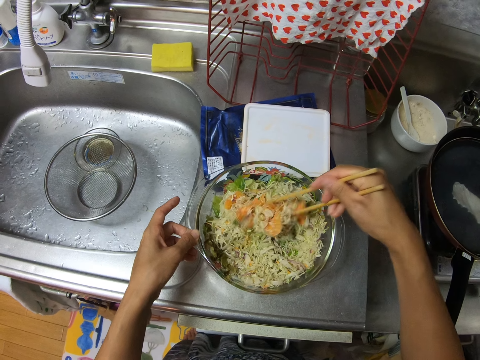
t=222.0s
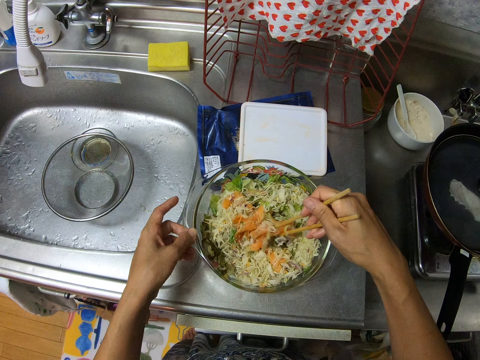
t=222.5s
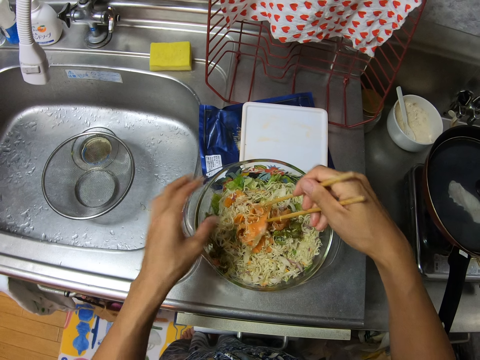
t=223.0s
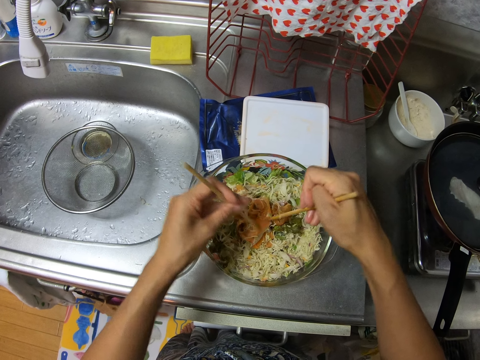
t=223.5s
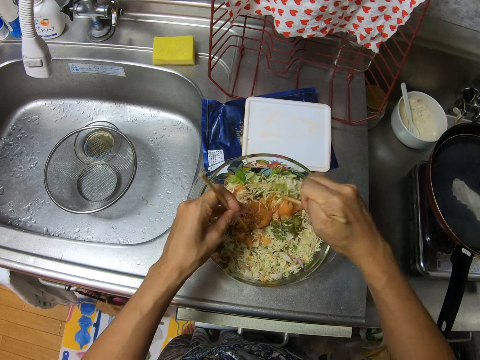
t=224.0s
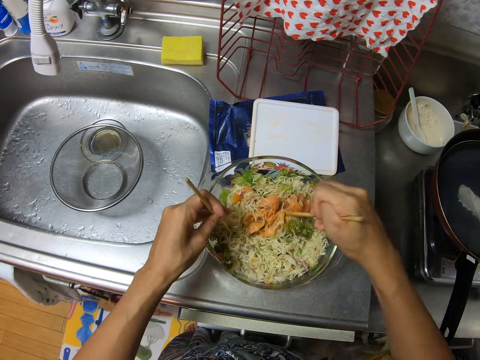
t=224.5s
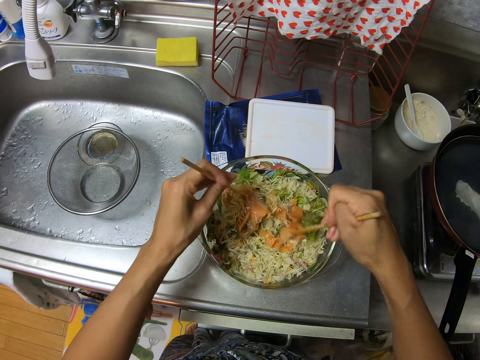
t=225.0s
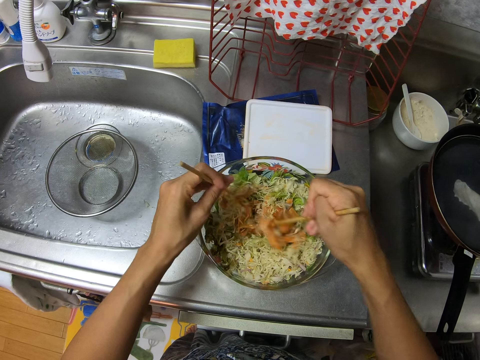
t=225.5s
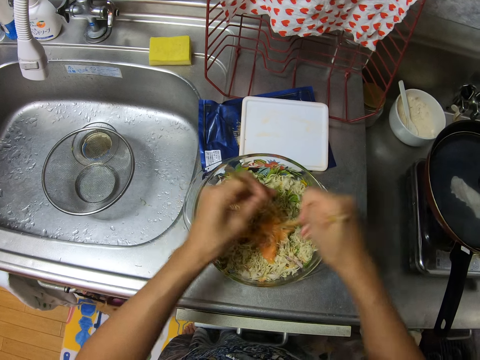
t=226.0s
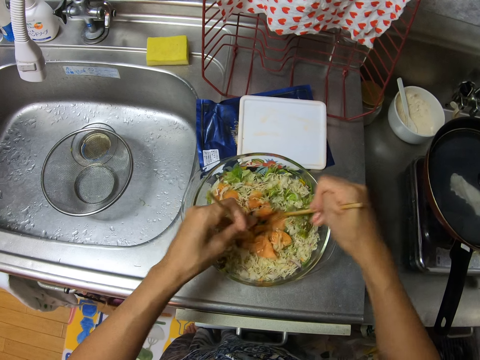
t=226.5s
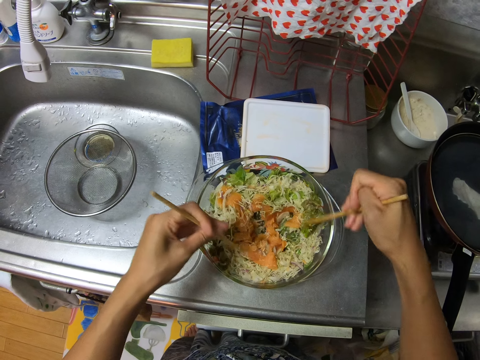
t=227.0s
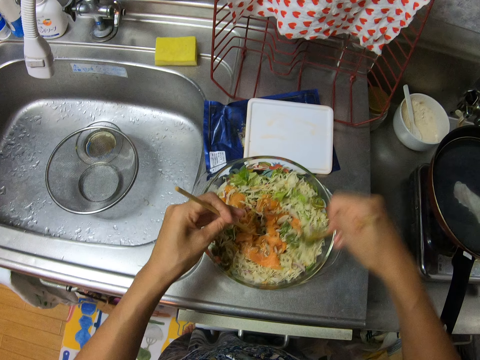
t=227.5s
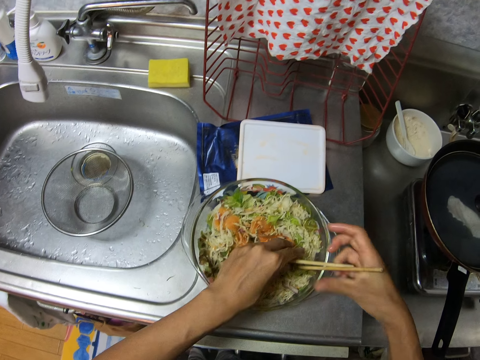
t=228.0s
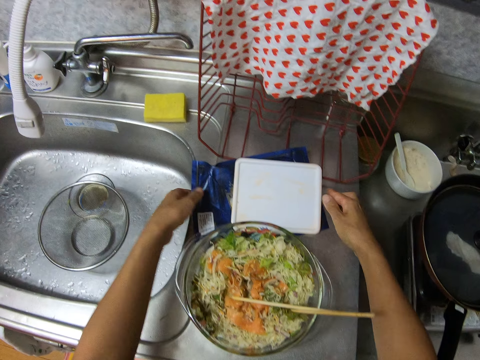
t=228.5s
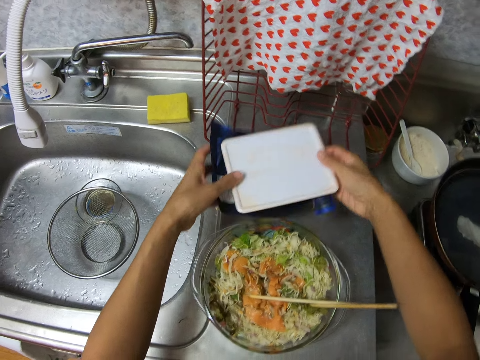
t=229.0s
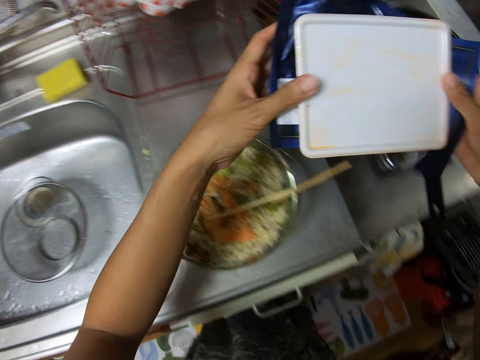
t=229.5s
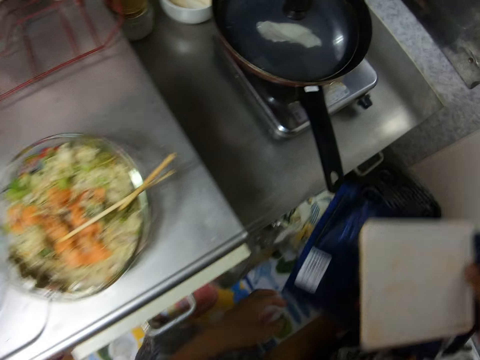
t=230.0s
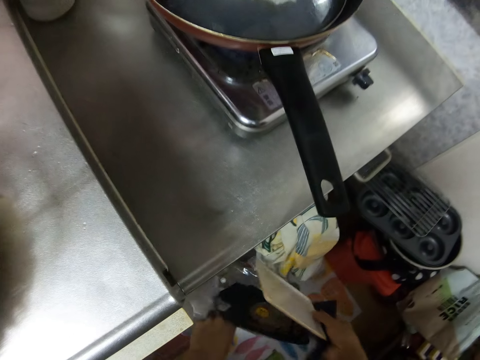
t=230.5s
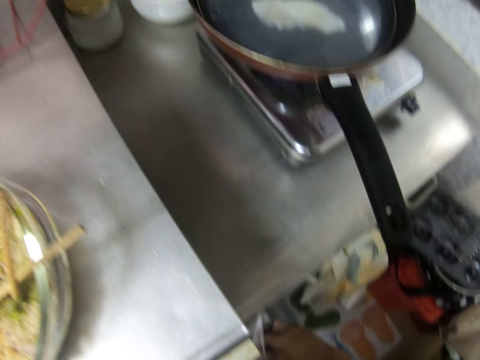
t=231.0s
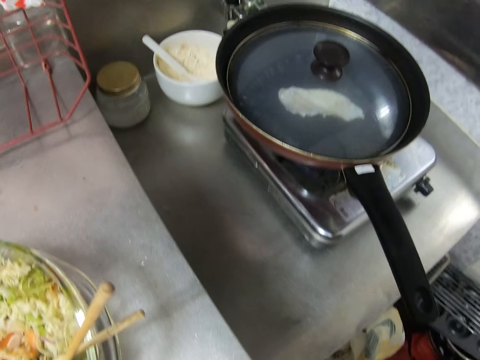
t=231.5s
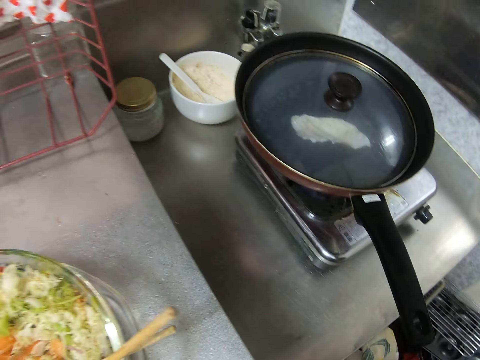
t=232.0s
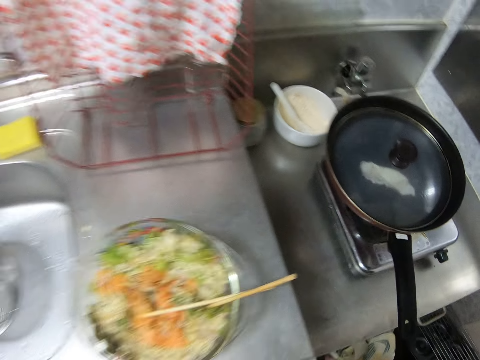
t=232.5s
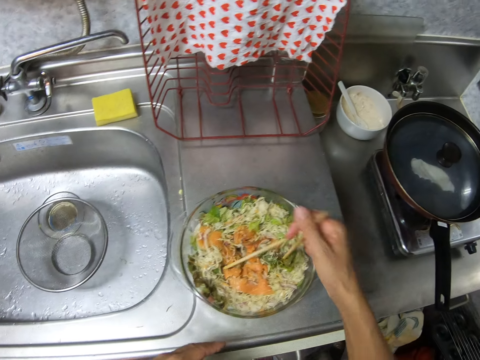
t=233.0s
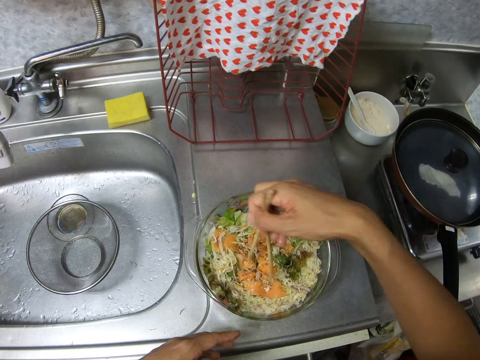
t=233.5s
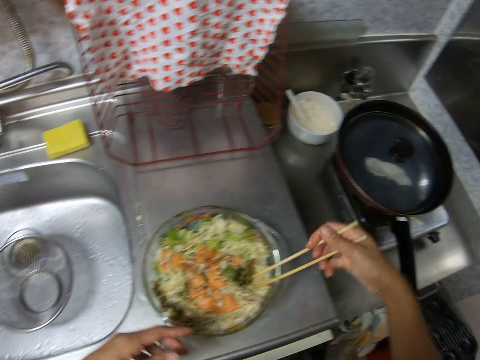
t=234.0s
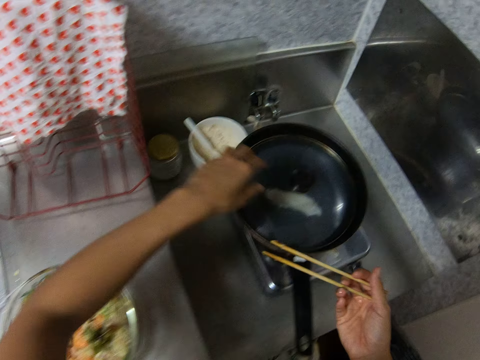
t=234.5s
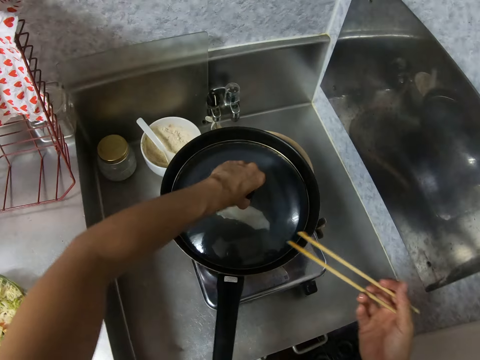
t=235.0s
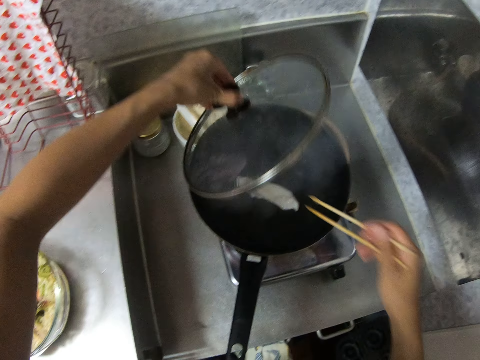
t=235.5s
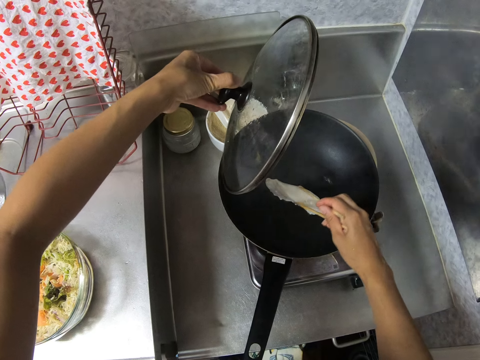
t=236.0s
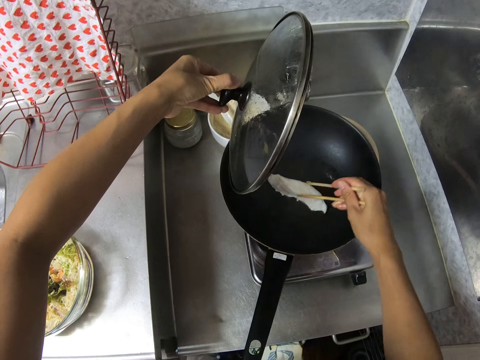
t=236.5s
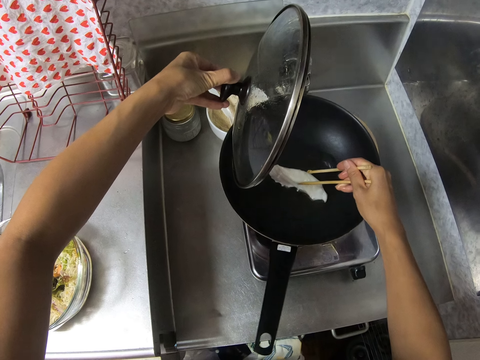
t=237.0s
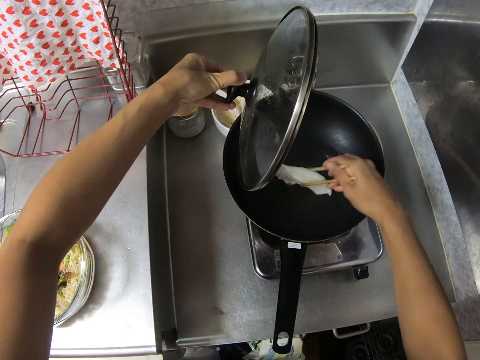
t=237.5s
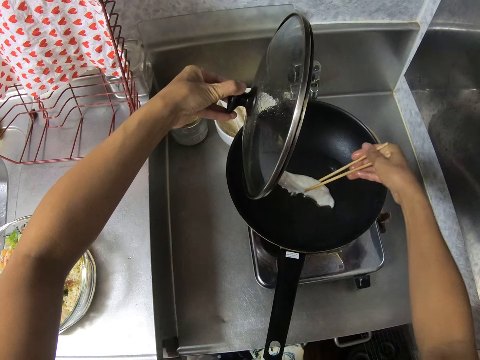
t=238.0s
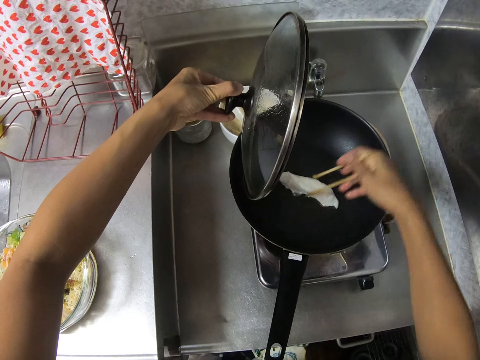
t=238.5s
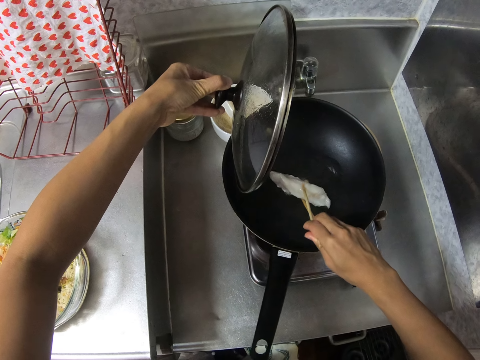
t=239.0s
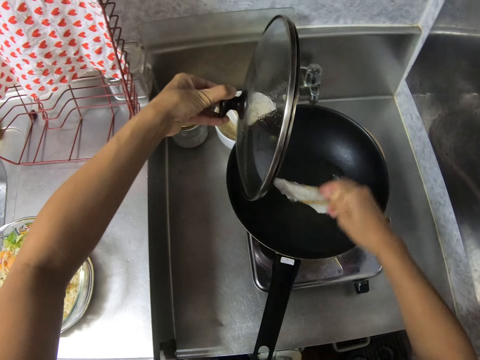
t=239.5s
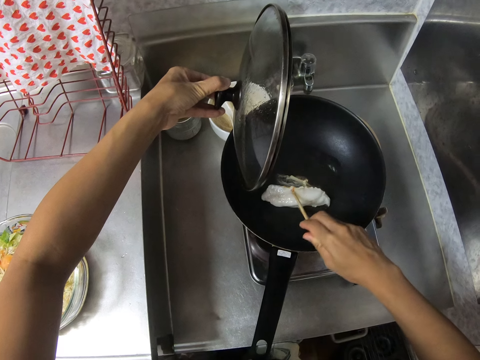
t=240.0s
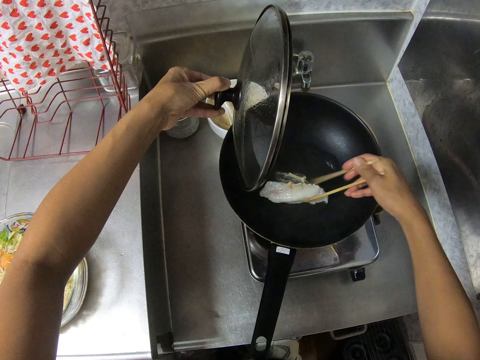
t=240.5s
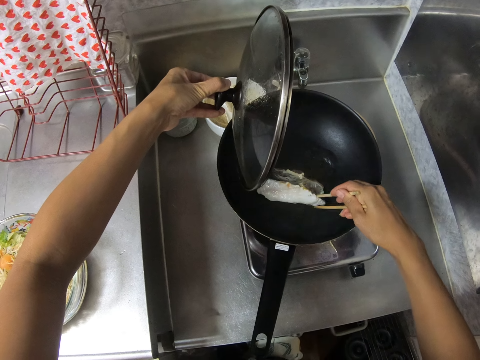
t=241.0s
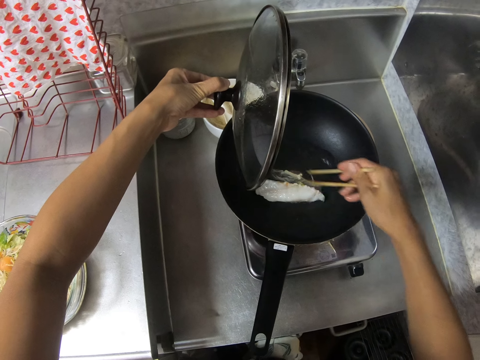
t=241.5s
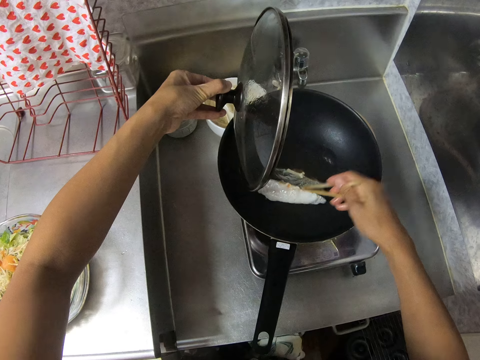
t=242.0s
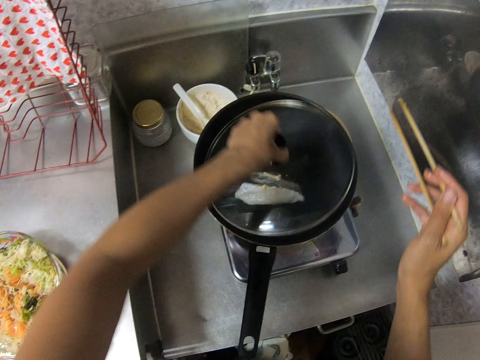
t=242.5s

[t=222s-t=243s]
The camera wearer holds the chopsticks with her hands separately. She mixes the food in the glass bowl with the chopsticks in her hands. She leaves the chopsticks in her hands in the glass bowl. She picks up the pack of the smoked salmon on the table top with her hands. She puts the smoked salmon pack in the bin with her hands. She holds the chopsticks in the glass bowl with her right hand. She opens the cover of the frying pan with her left hand. She inspects the white organic in the frying pan with the chopsticks in her right hand. She turns something.

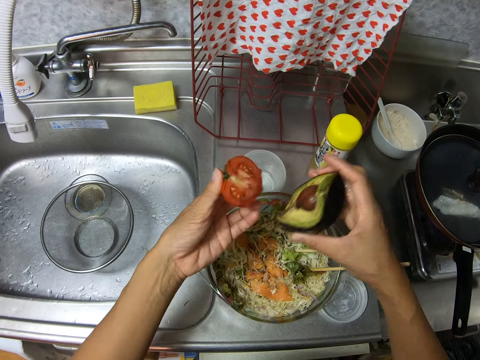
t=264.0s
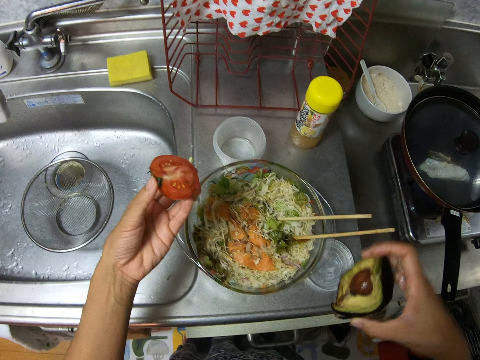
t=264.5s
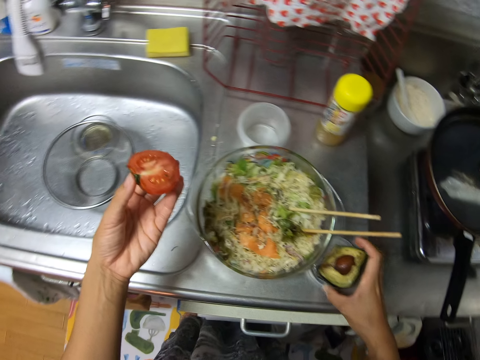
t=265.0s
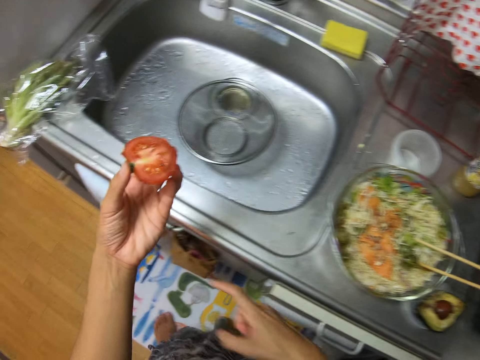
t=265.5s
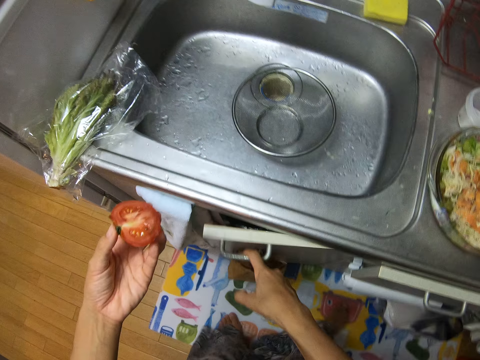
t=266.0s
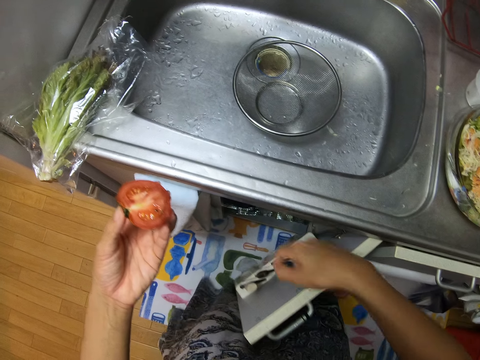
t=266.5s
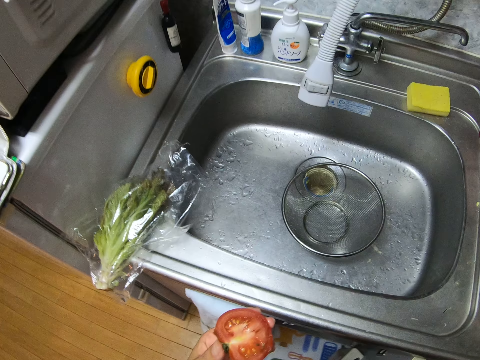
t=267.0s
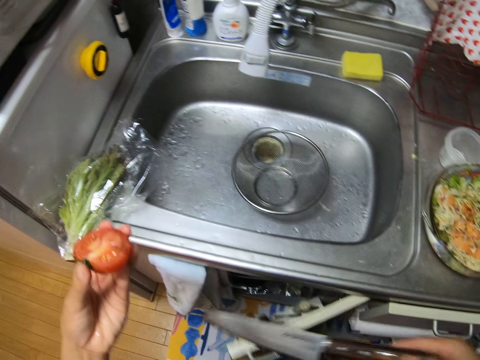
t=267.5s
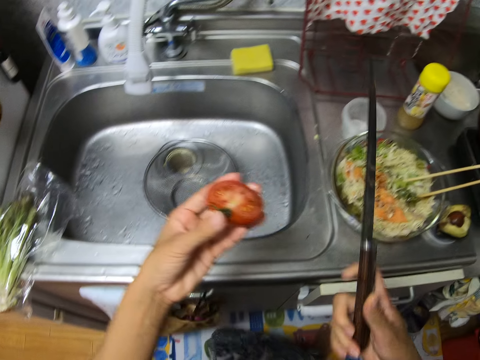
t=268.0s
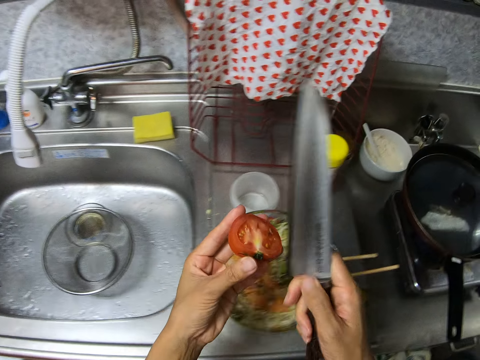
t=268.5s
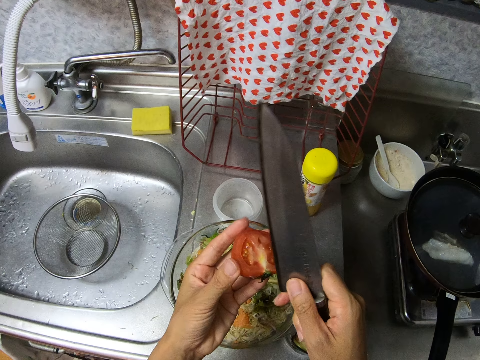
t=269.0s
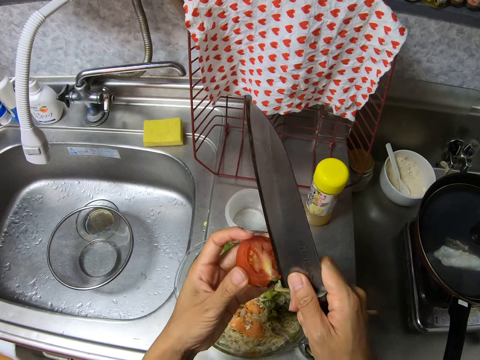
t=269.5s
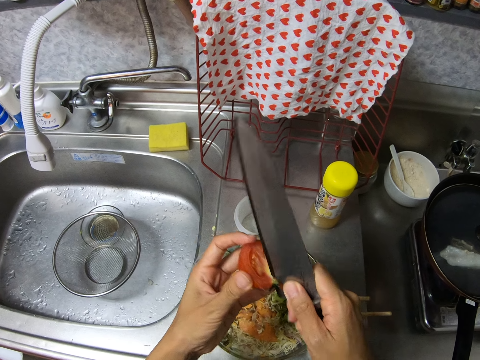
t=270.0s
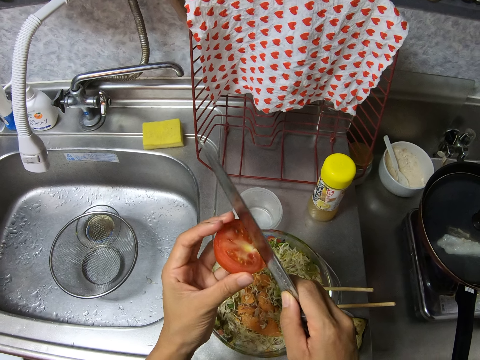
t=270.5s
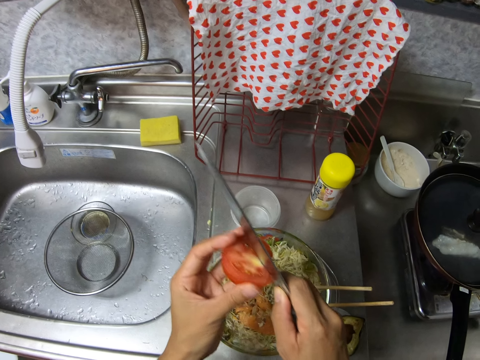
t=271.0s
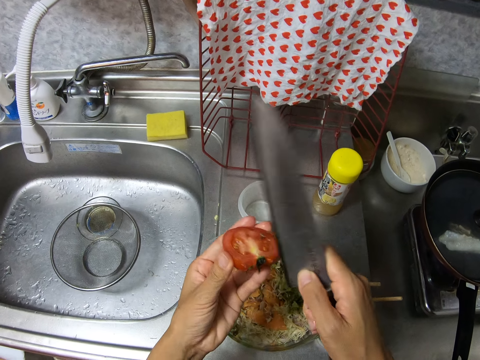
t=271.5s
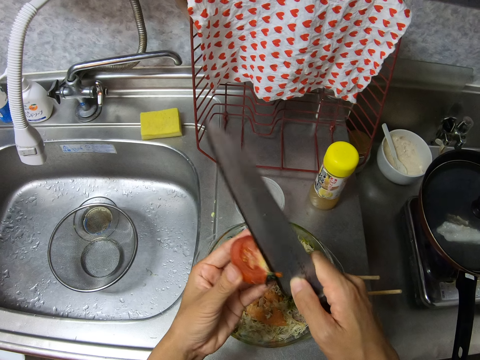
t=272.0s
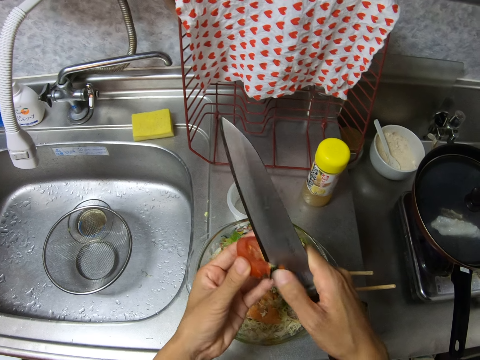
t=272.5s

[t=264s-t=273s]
The camera wearer puts the avocado on the cover of the container with her right hand. She opens a cabinet with her right hand. She picks up a knife from the cabinet with her right hand. She cuts off the tomato stalk with the knife in her right hand.
